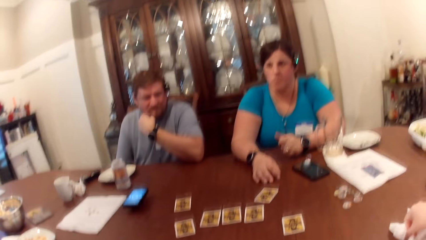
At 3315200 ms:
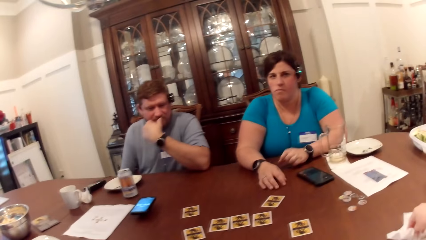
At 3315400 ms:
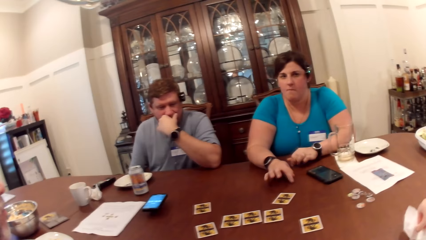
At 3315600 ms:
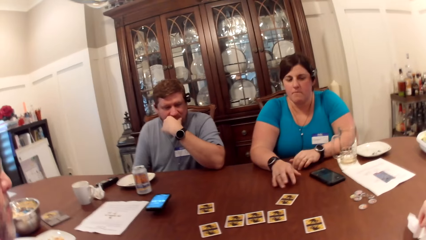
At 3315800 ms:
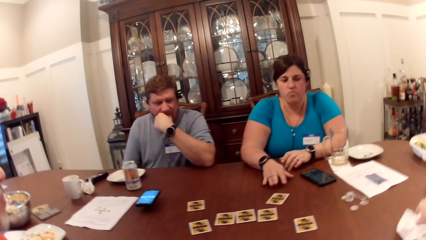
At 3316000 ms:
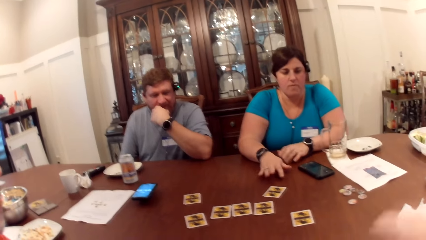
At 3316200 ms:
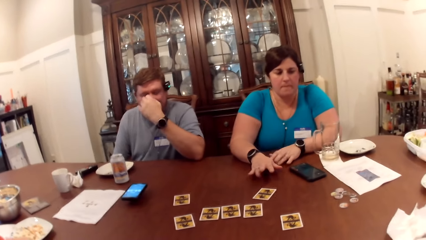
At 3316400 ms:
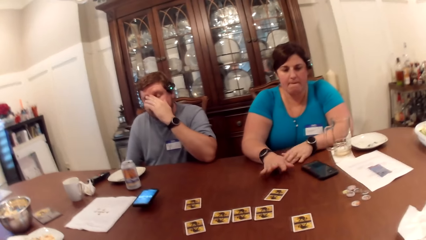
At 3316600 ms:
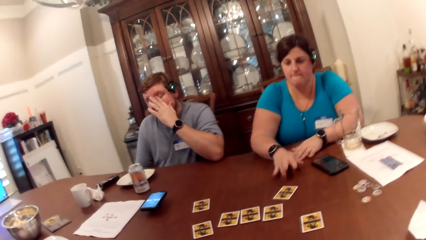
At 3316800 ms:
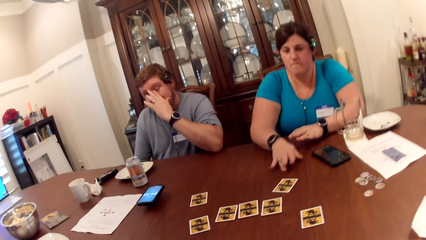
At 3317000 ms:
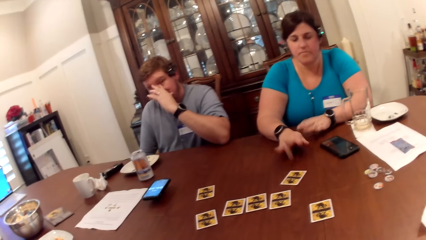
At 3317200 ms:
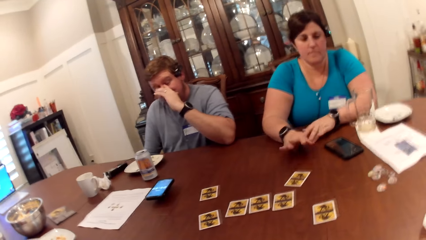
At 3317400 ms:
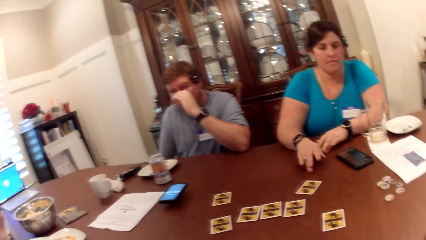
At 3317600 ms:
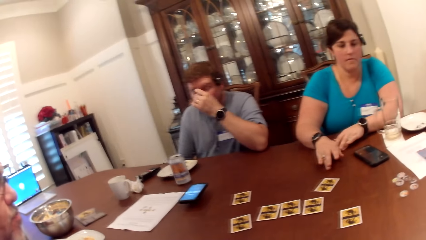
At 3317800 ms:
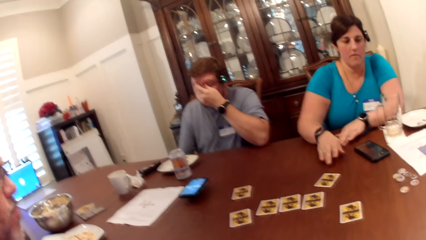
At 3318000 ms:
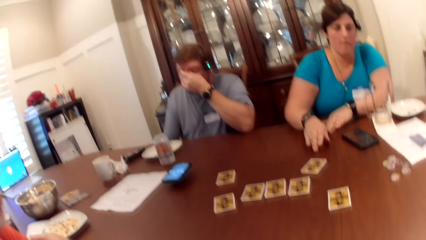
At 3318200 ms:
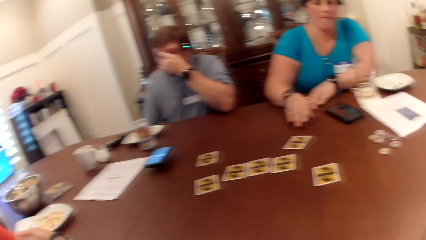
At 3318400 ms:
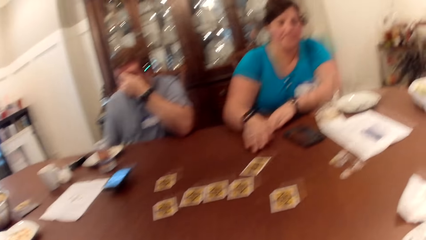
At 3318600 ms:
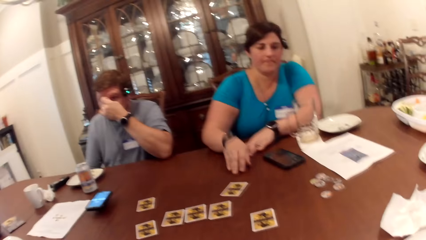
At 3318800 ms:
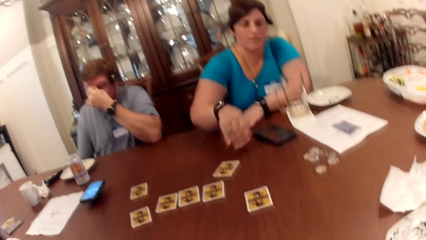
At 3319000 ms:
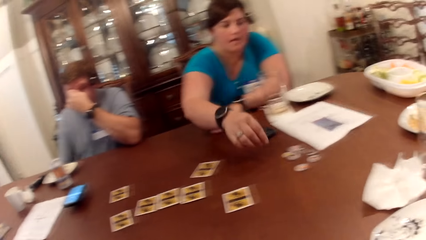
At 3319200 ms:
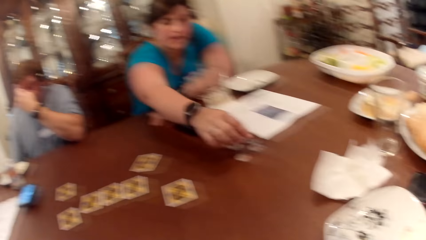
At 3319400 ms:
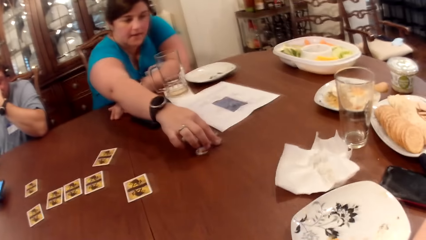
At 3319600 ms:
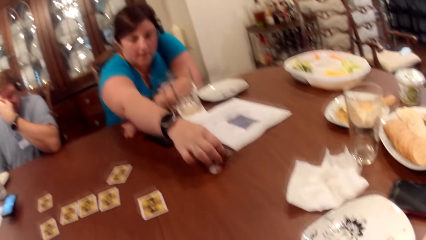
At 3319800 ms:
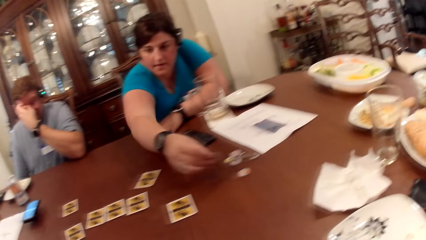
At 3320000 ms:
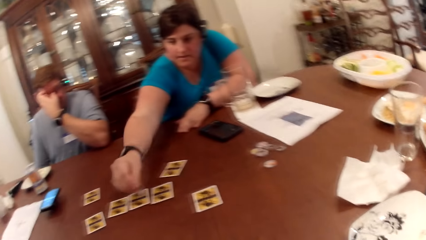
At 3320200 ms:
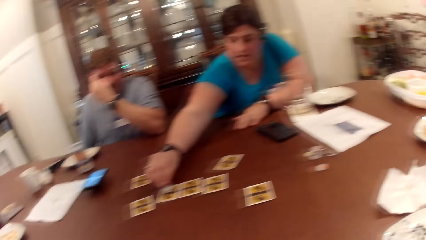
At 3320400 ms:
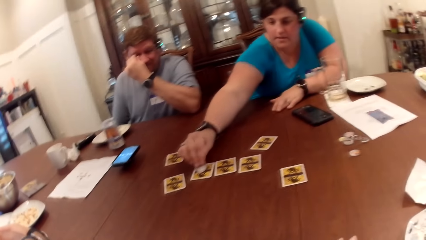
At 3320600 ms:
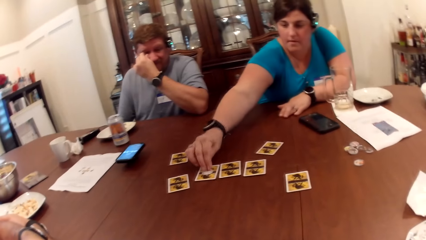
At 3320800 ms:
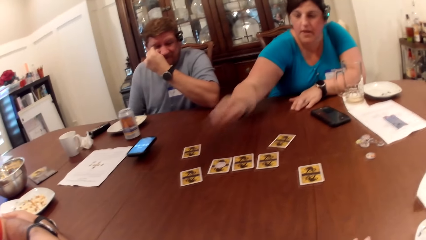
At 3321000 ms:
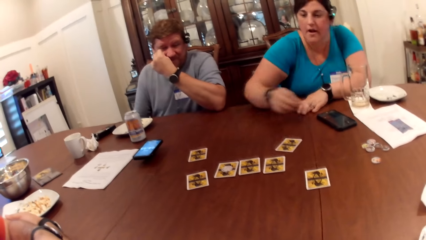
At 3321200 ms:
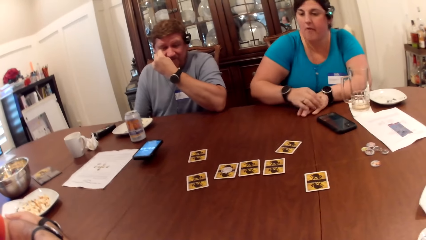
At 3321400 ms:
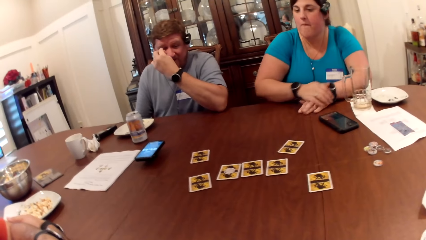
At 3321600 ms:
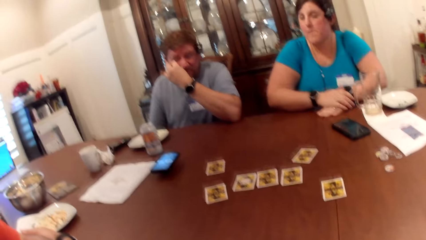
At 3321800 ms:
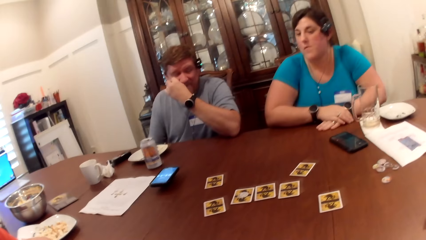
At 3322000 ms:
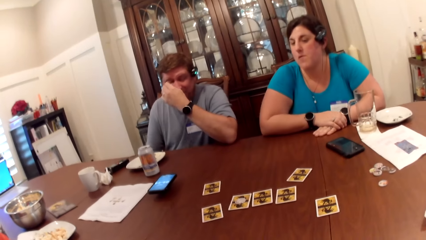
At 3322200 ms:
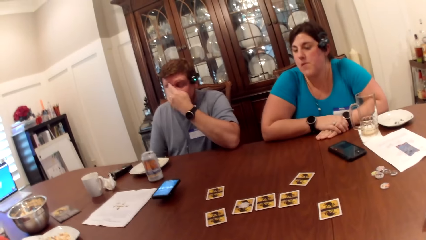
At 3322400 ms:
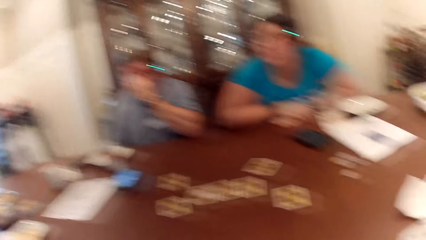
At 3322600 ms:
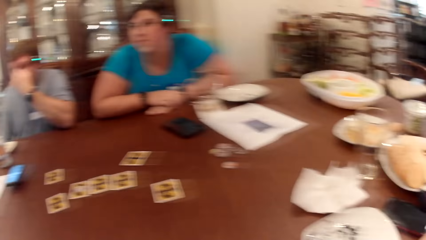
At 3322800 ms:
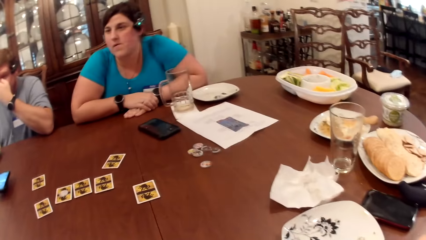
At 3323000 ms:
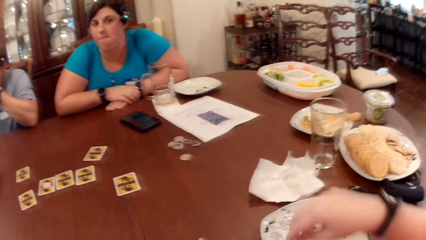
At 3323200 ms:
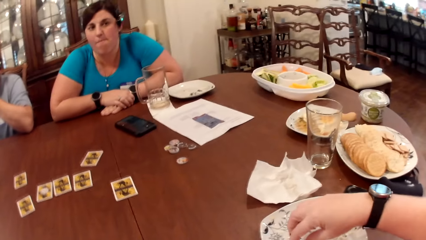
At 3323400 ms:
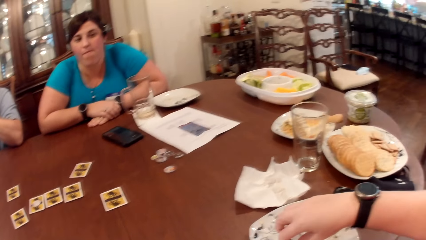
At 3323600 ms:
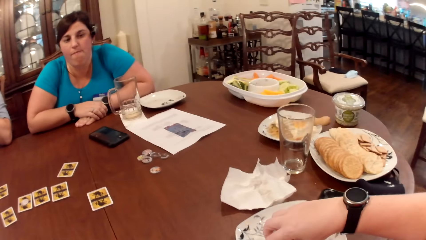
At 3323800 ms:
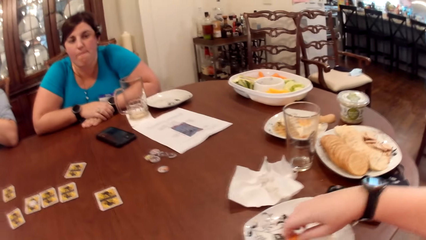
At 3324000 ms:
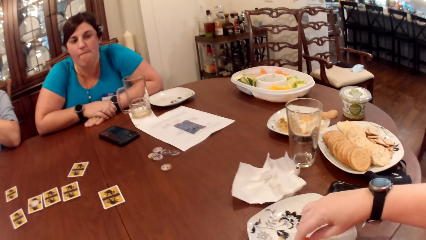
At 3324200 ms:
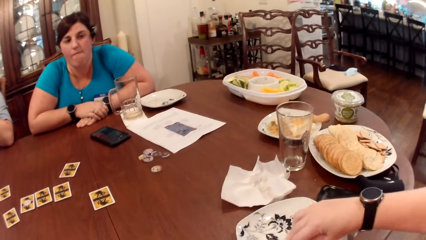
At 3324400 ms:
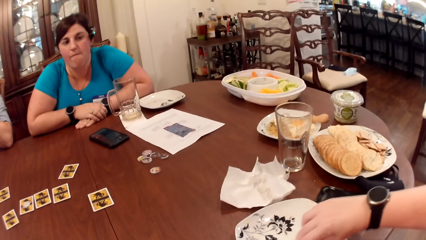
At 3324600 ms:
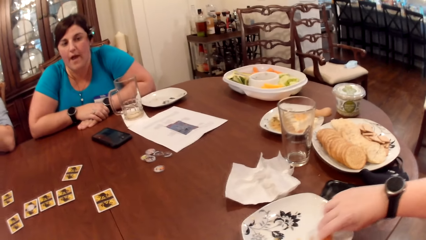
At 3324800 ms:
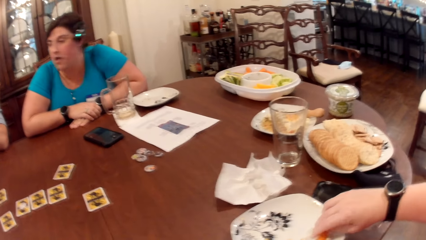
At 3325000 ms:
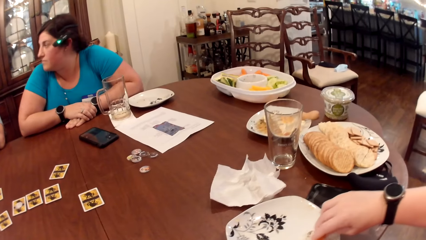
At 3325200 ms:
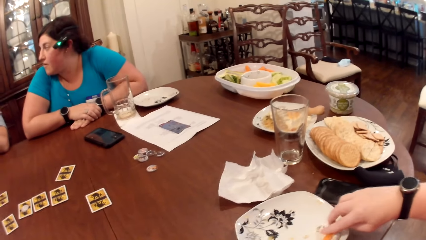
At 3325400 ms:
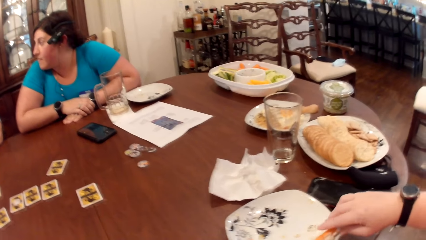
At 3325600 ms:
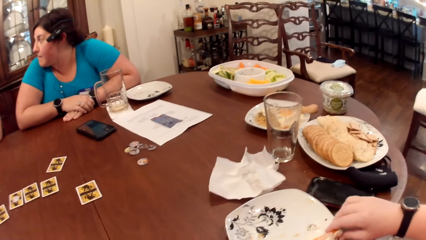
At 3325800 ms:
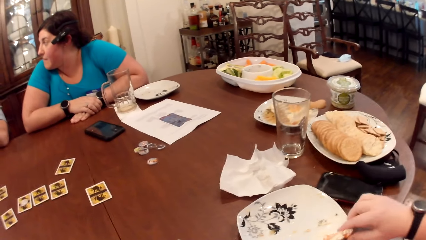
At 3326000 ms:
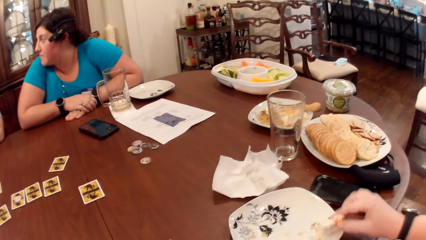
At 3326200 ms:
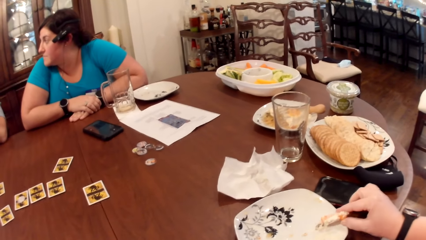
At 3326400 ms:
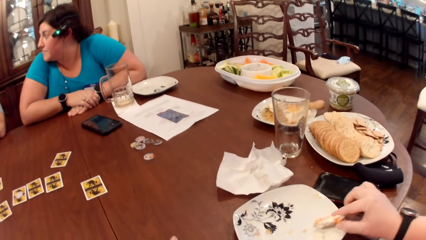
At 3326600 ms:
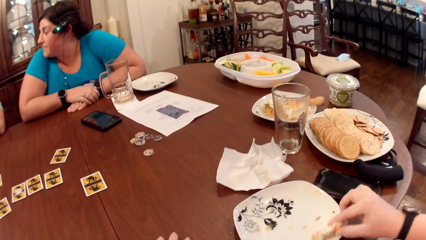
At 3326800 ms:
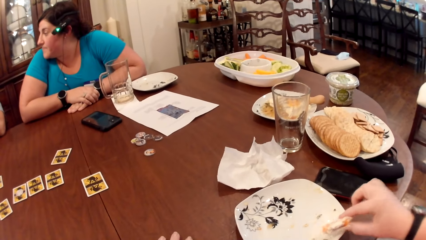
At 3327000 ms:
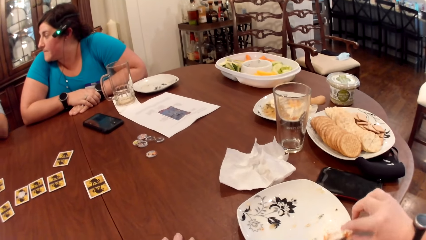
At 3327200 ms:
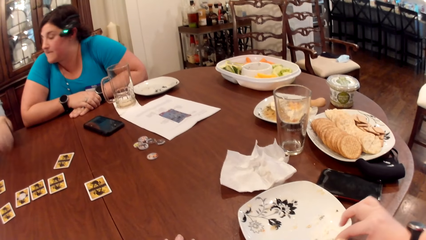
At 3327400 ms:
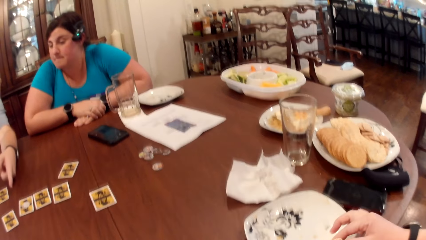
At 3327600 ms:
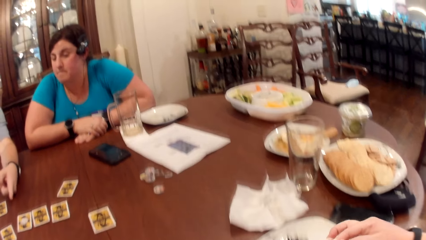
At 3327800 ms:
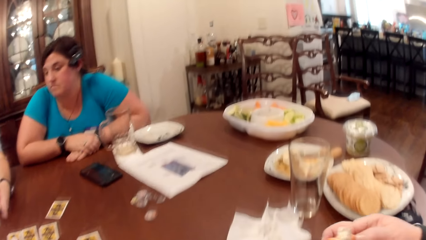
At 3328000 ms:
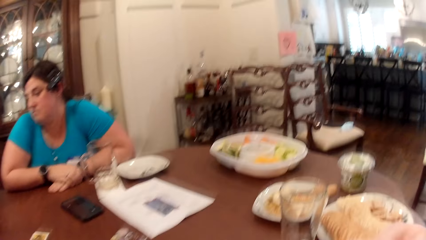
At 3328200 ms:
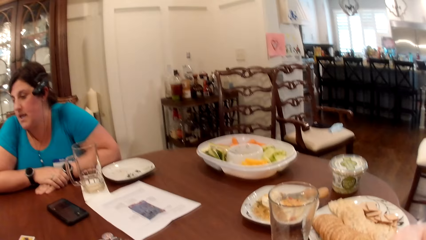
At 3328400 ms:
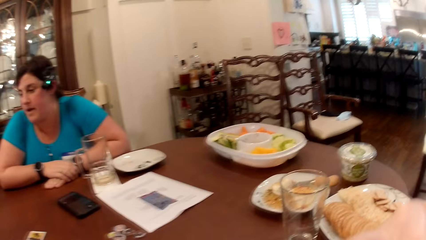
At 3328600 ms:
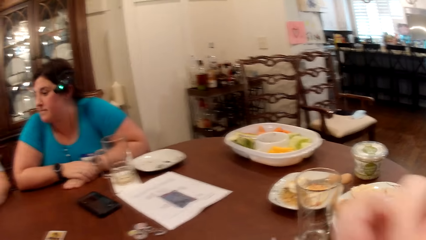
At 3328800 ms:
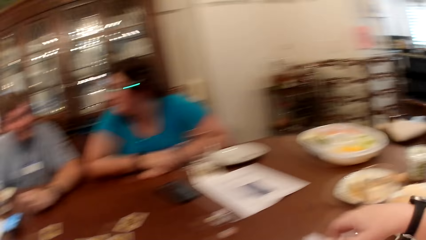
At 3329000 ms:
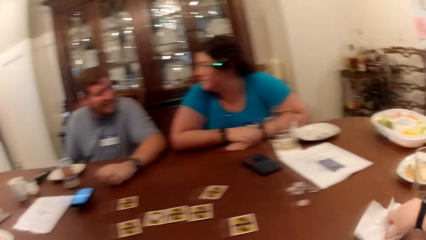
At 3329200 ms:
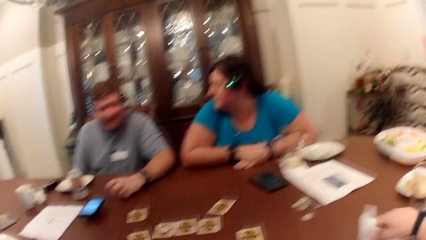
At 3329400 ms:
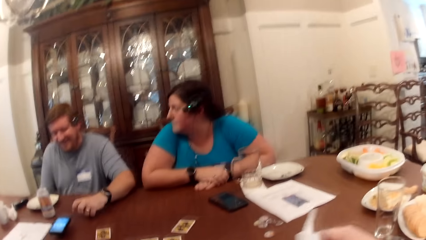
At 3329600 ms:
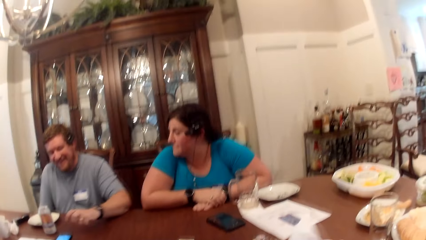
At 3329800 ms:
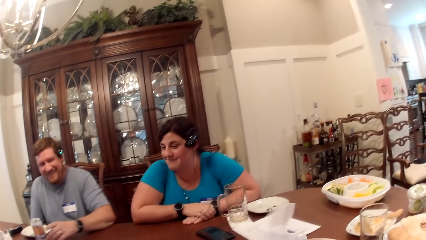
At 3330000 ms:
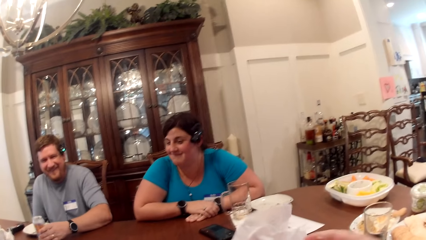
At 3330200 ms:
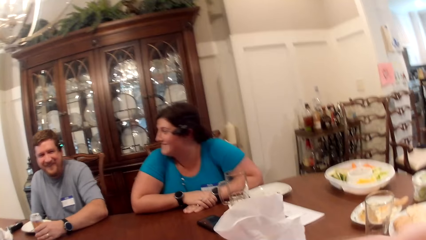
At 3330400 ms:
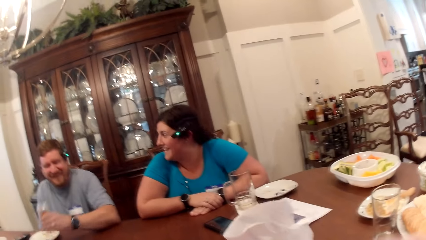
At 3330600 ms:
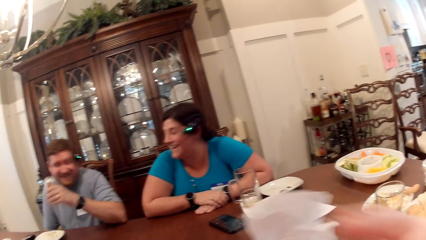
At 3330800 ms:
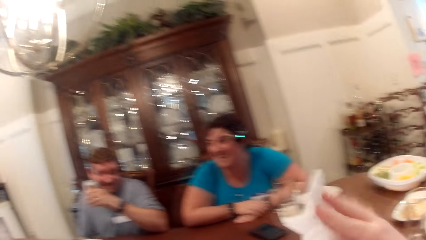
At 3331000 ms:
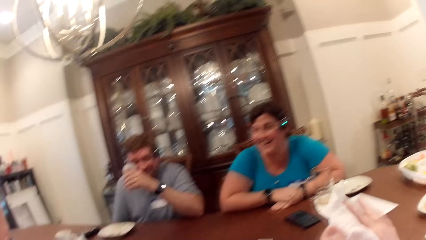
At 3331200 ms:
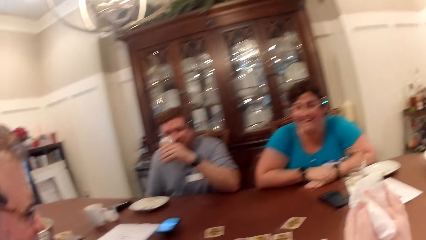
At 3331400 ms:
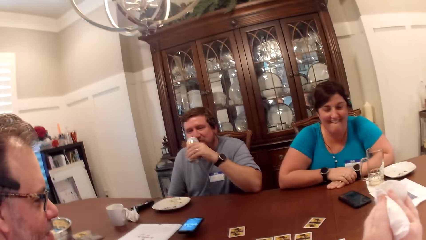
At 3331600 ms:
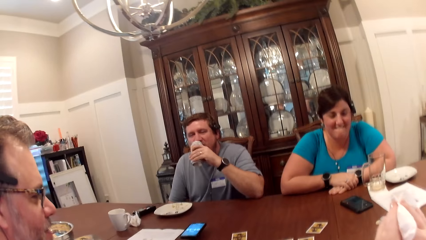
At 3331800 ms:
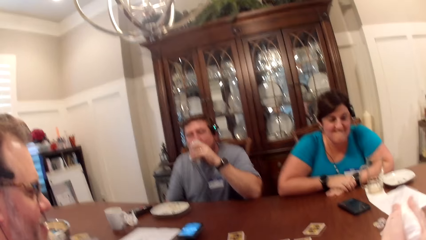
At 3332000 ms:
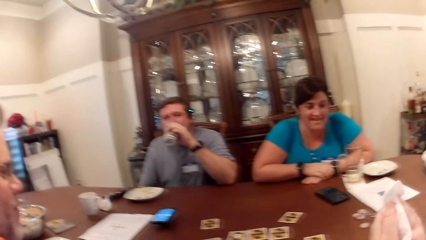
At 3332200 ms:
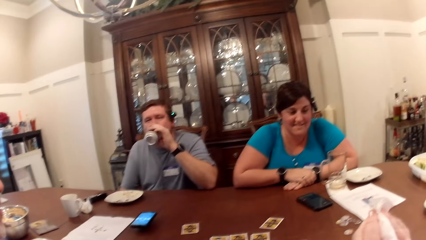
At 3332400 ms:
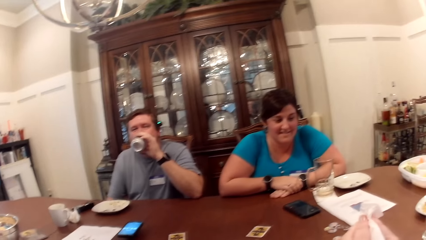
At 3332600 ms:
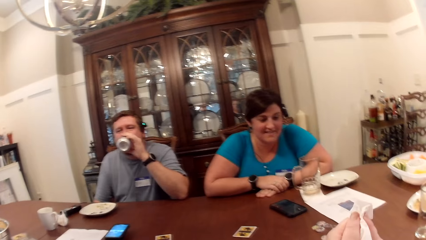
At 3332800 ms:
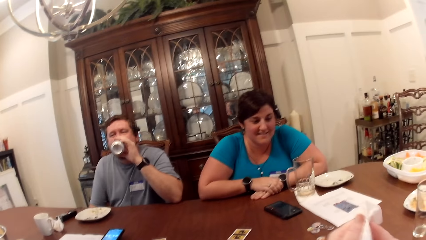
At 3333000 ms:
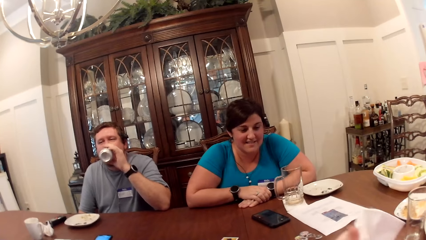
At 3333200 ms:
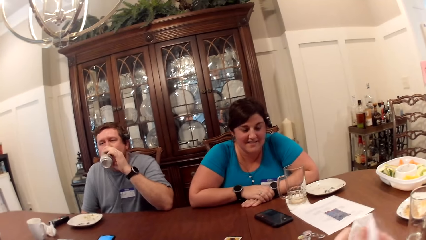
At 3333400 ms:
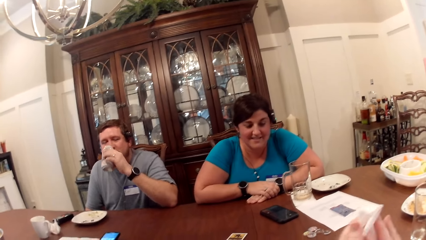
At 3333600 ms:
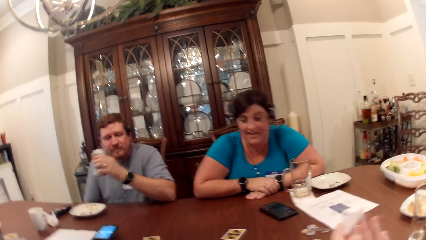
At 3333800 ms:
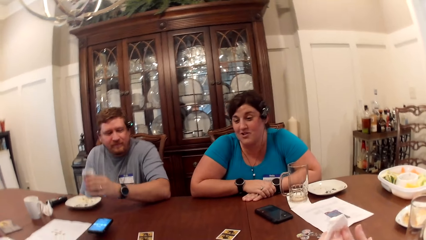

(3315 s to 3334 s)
The camera wearer cleans her hand on a serviette on the table. A woman taps the fingers of both hands on the table. The camera wearer looks around. The woman picks up a chip from the table and drops the chip on a card on the table. A man converses with the camera wearer, the woman and another man. The camera wearer takes a pawpaw from the plate with her right hand. The woman converses with the first man. The camera wearer takes some cream on the plate with the pawpaw in her right hand. The other man converses with the woman. The camera wearer puts the pawpaw in her right hand in her mouth. She cleans both hands with the serviette. The other man converses with the woman.
